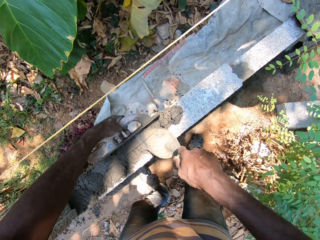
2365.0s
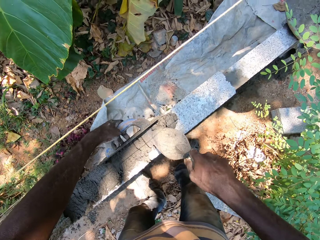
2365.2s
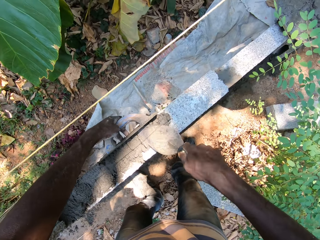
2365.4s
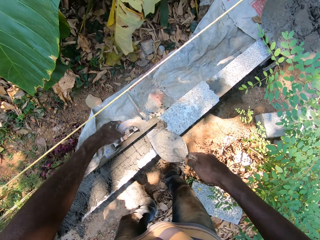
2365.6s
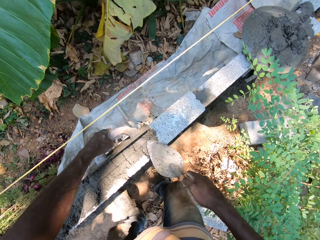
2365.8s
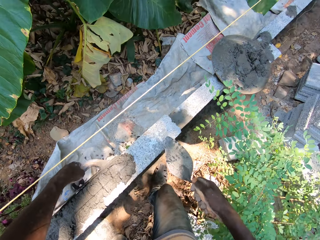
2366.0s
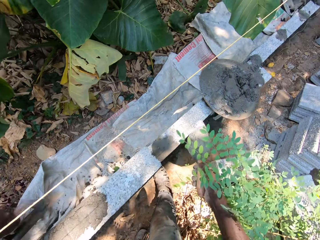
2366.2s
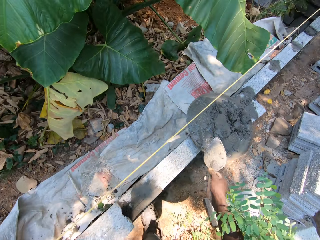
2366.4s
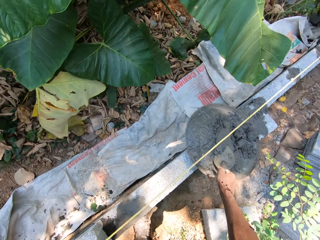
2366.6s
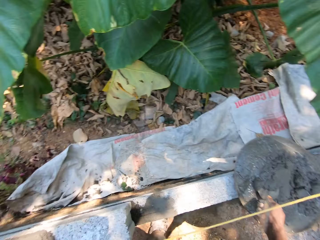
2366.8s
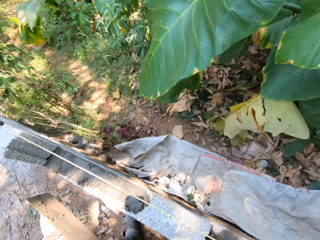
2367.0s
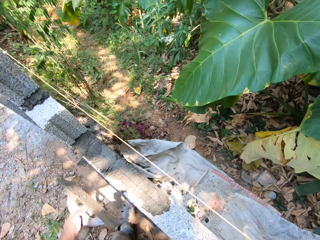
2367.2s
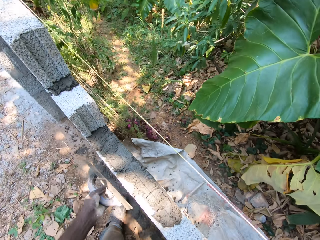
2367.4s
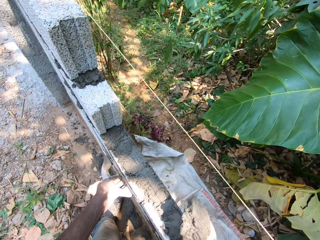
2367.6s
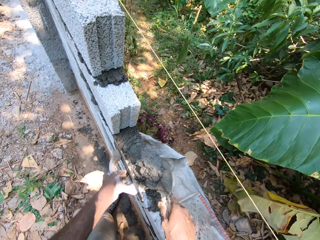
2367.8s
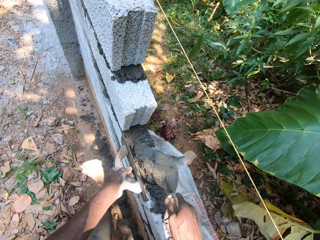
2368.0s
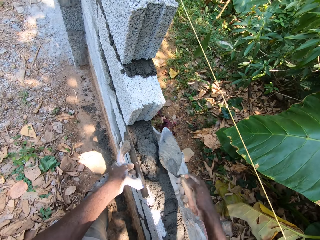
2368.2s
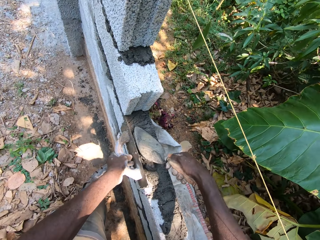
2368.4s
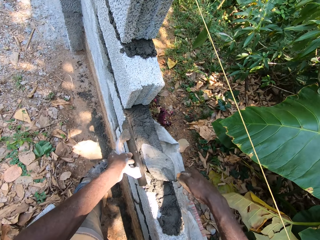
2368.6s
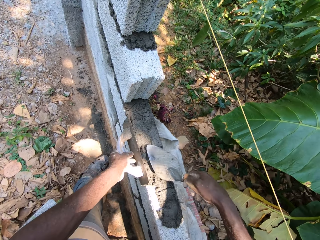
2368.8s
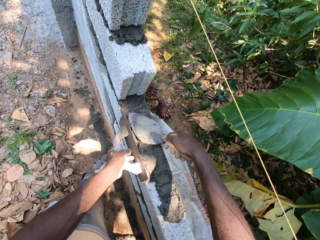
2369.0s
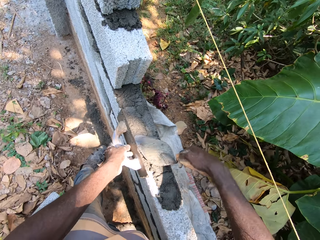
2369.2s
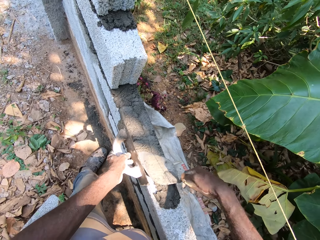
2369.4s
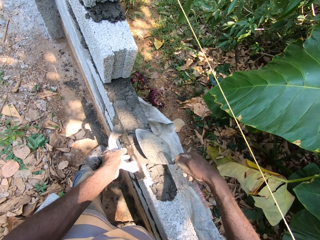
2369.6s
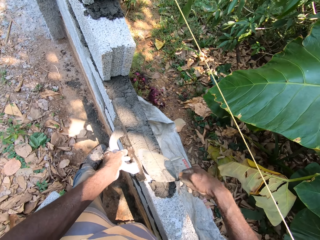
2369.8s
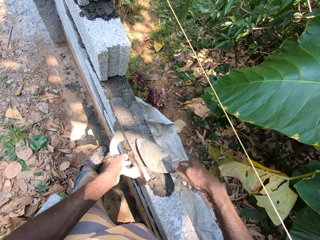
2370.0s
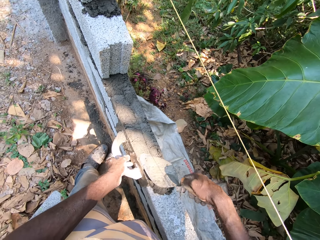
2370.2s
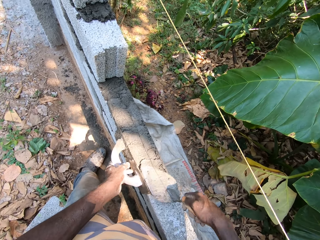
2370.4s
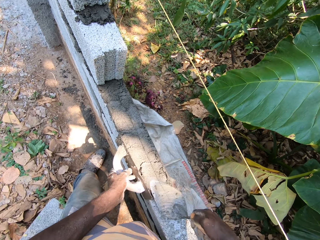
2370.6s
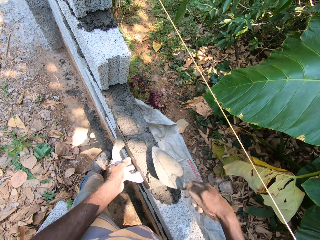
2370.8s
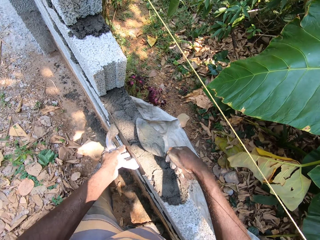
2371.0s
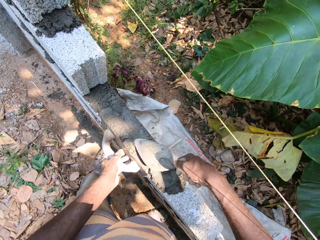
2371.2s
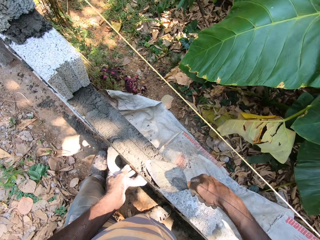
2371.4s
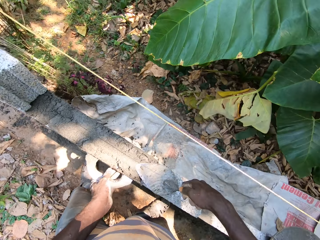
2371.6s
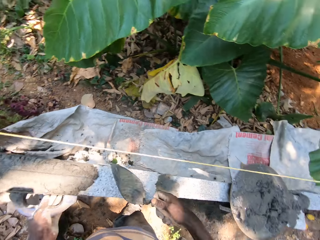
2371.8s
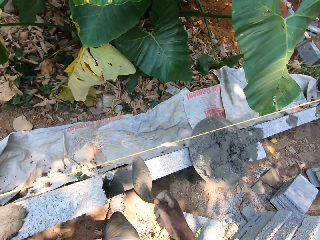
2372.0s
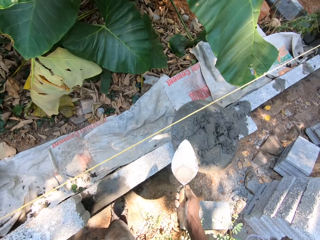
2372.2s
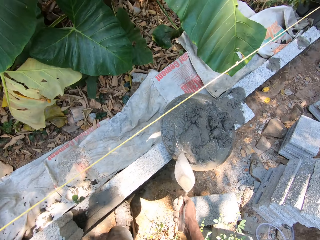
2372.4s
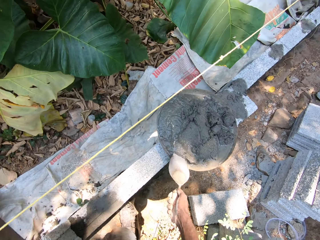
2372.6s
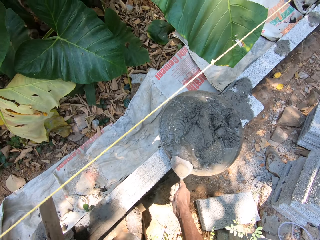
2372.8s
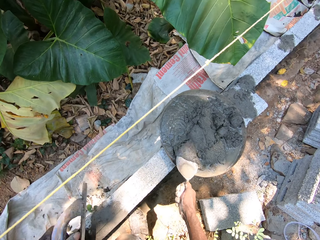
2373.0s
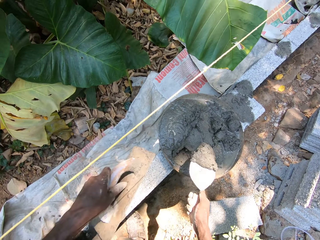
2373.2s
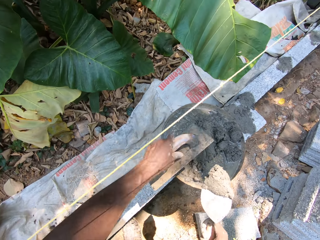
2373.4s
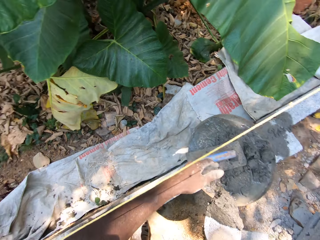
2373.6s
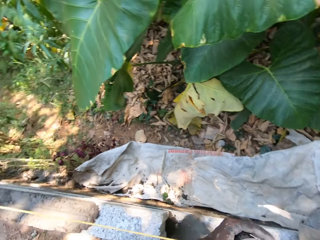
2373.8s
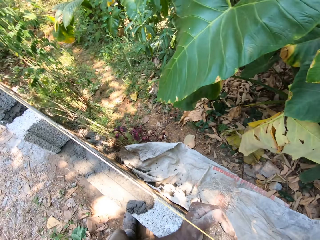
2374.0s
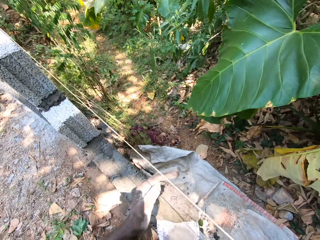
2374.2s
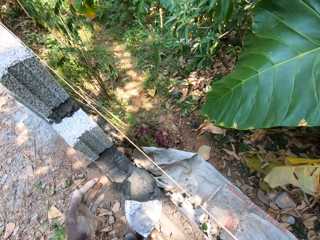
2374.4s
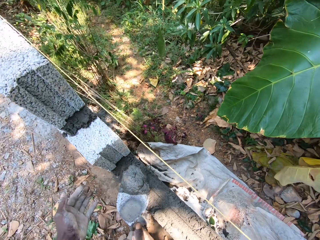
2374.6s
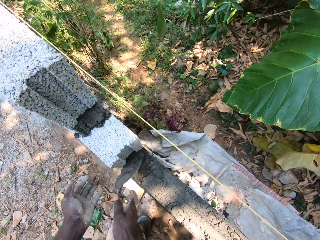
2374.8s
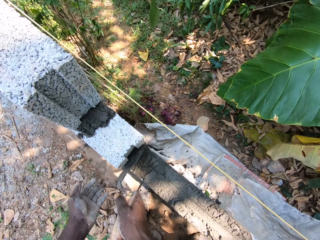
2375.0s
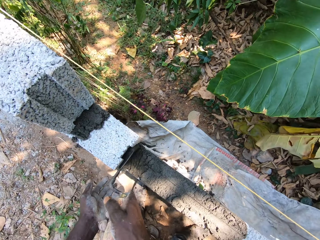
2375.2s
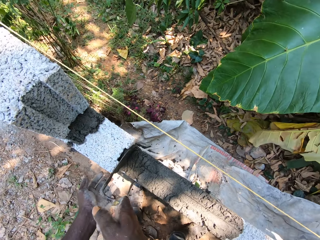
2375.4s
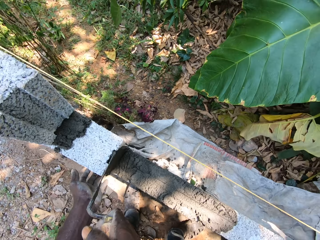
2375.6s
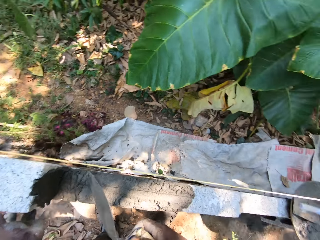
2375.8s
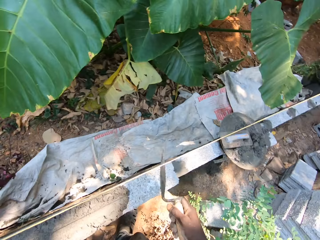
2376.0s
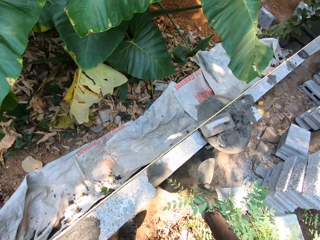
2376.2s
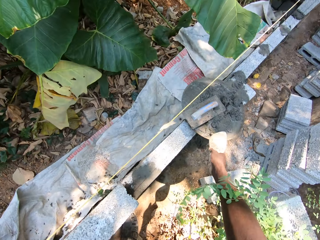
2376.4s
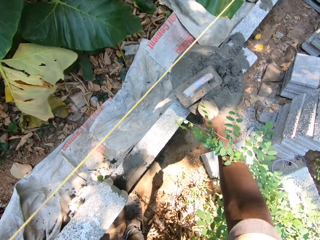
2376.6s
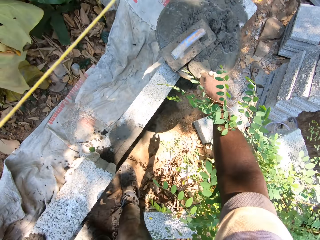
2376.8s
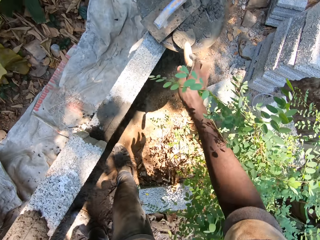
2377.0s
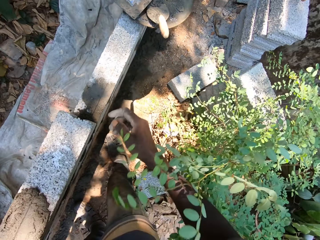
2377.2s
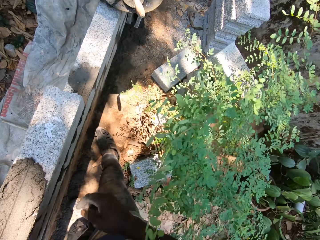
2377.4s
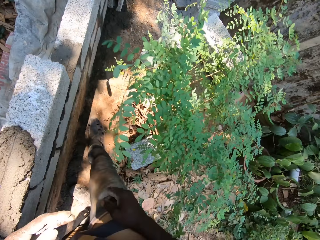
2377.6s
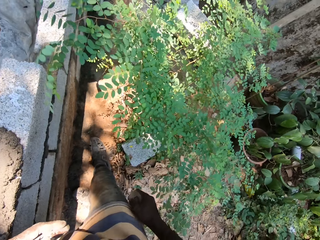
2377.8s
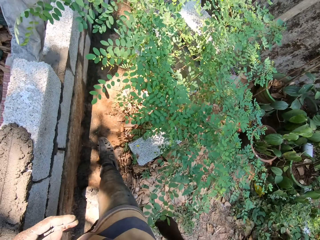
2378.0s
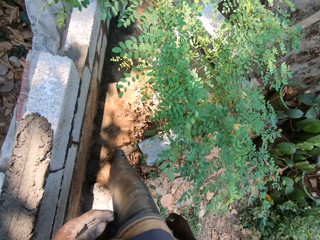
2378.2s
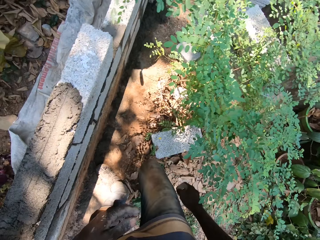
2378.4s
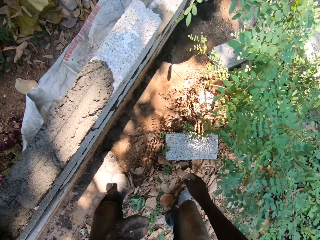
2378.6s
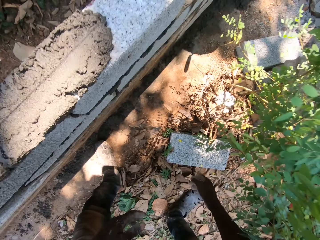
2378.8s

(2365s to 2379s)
The camera wearer packs mortar in the head pan with the brick trowel in his right hand. He pours mortar on the brick with the brick trowel in his right hand and the wooden float in his left hand against the brick. He spreads mortar on the brick with the brick trowel in his right hand and the wooden float in his left hand against the brick. He packs mortar in the head pan with the brick trowel in his right hand. He drops the wooden float in the head pan on the brick with his left hand. He plasters mortar on the brick with the brick trowel in his right hand. He drops the brick trowel in the head pan on the brick with his right hand. He scoops the concrete in the basin.

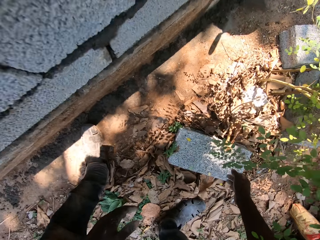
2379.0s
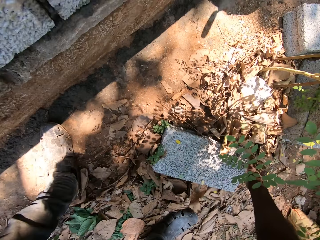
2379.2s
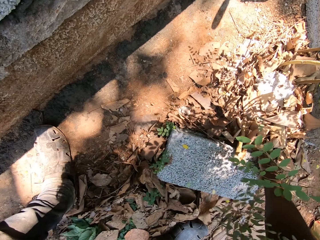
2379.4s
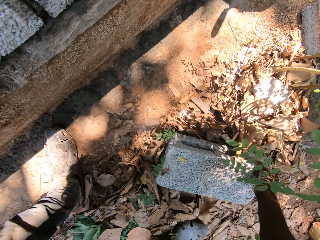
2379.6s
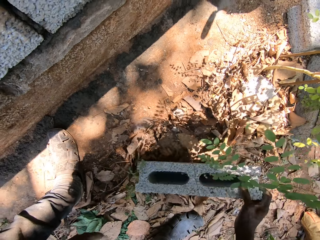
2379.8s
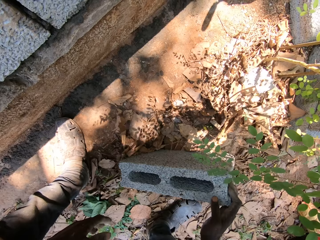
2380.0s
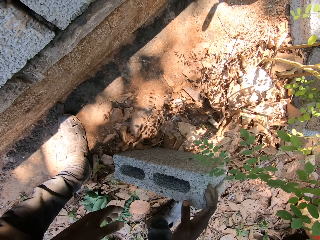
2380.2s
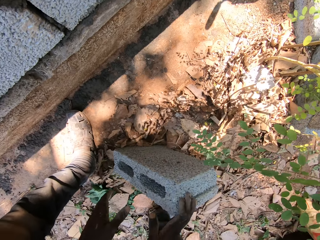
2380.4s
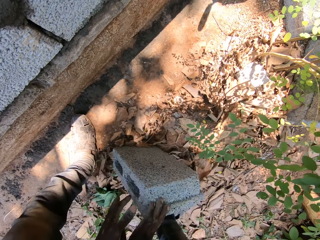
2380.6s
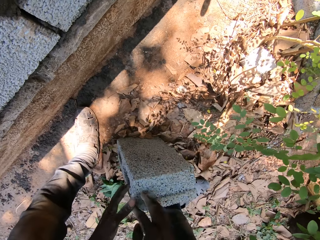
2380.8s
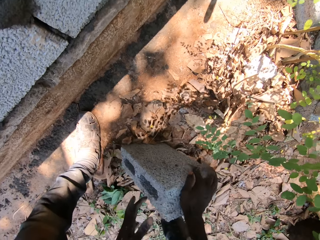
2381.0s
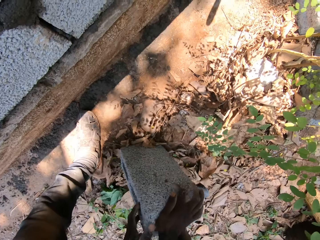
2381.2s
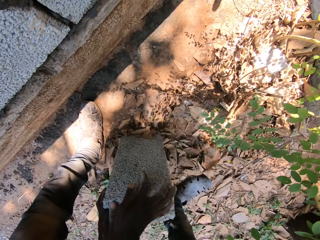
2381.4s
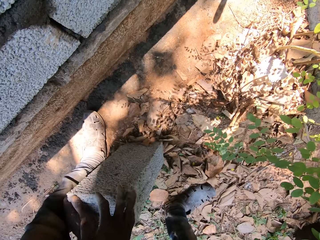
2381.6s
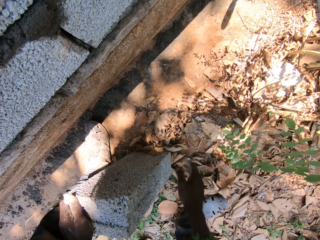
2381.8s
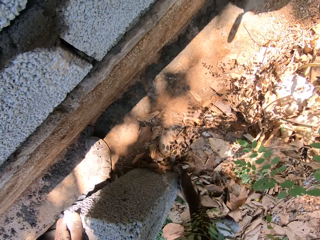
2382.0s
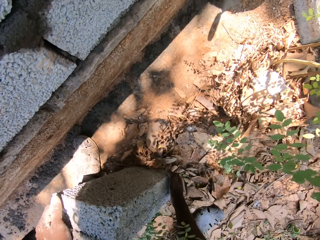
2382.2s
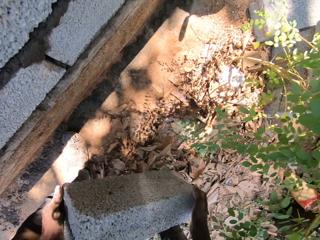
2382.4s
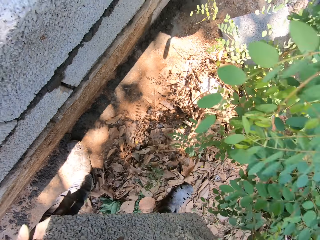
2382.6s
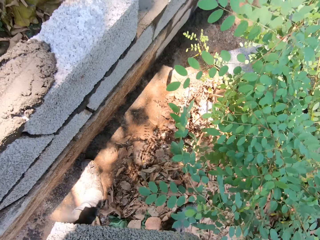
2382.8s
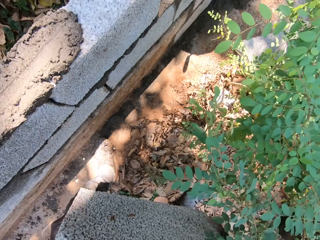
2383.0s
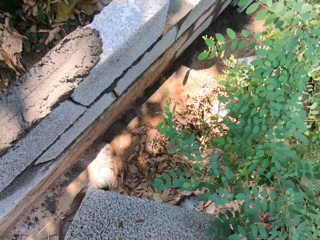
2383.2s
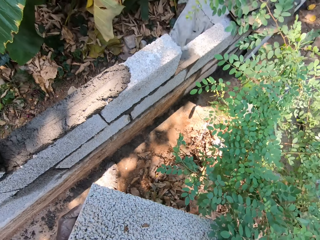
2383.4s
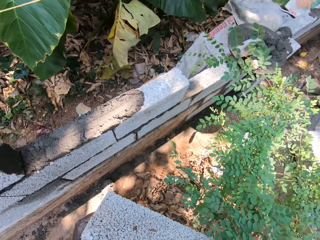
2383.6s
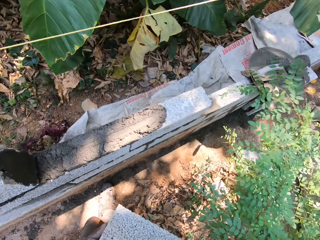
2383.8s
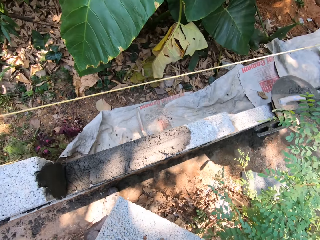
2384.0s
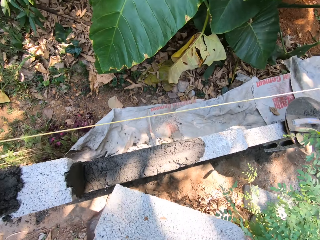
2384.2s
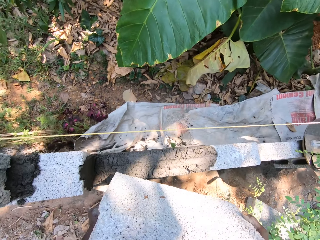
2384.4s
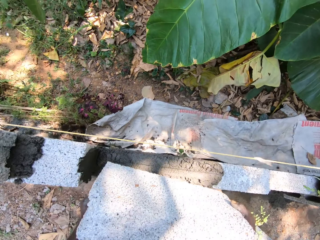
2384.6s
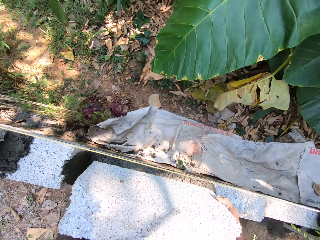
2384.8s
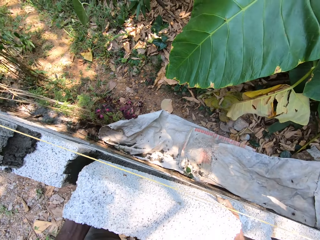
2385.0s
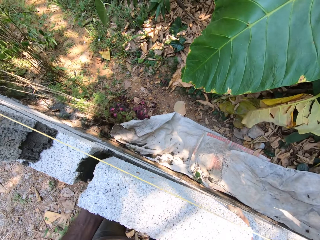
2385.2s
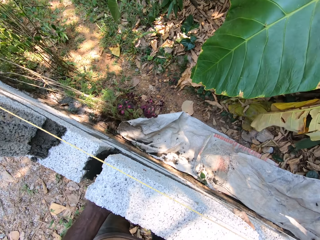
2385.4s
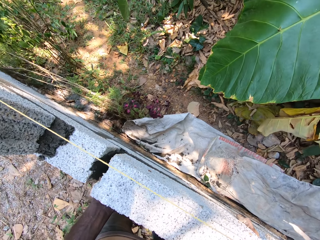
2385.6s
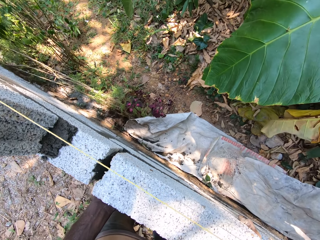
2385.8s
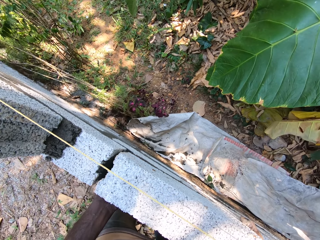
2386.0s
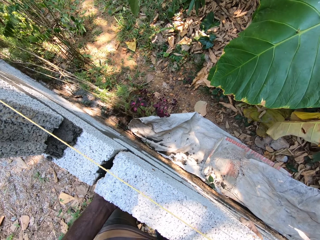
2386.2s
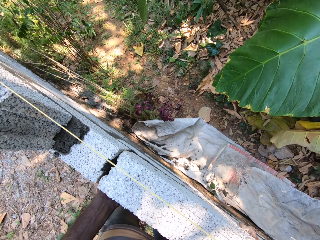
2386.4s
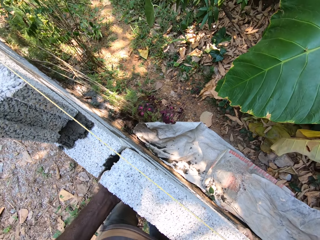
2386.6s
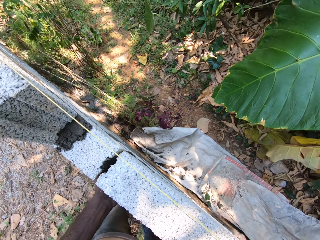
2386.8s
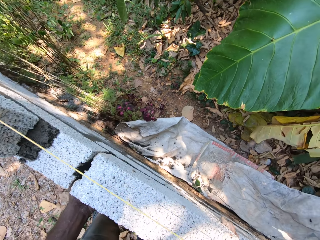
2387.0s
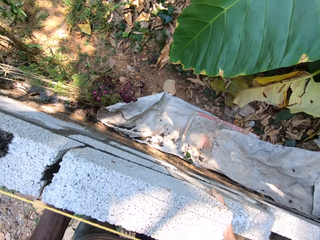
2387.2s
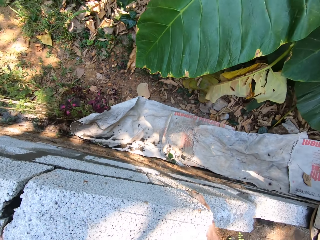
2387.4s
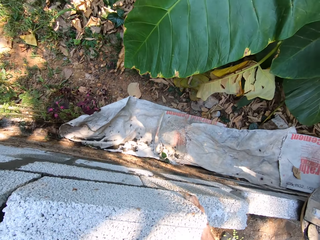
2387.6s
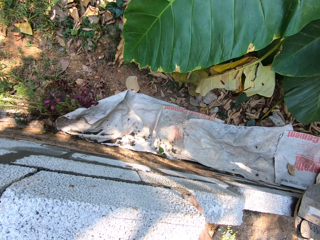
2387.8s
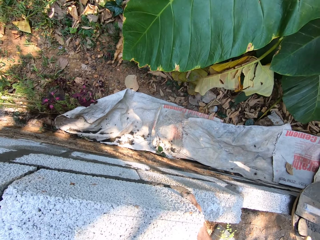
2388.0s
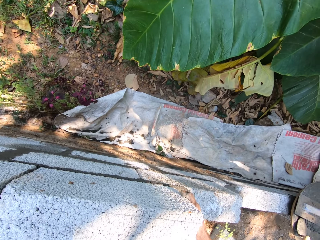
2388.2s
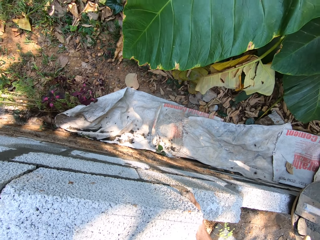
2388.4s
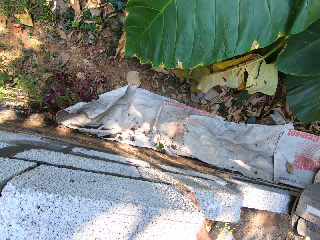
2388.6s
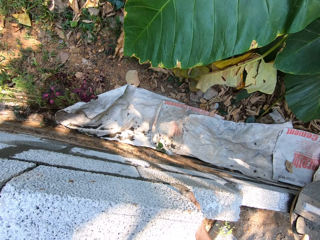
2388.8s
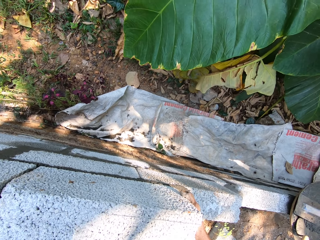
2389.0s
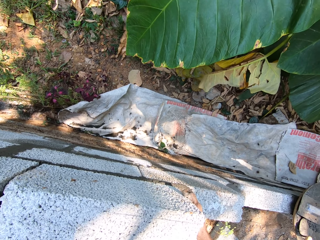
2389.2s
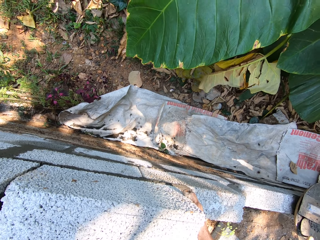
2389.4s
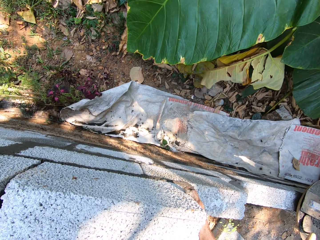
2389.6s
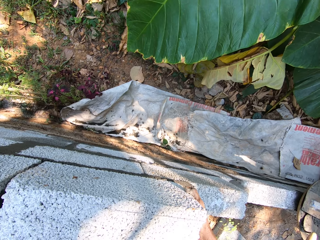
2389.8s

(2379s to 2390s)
The camera wearer lifts a brick on the floor with his right hand. He carries the brick from the floor with both hands. He lays the brick on the mortar spread with both hands.
